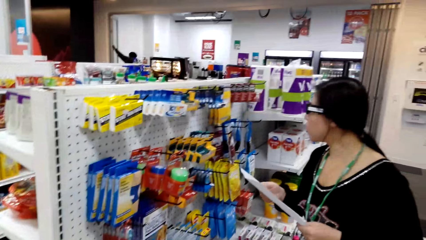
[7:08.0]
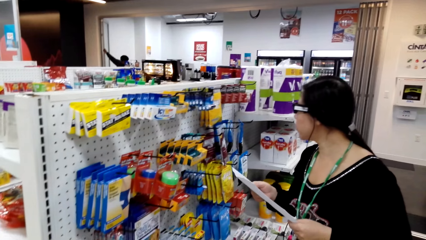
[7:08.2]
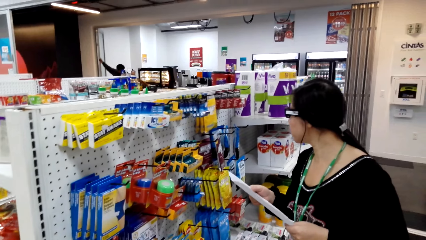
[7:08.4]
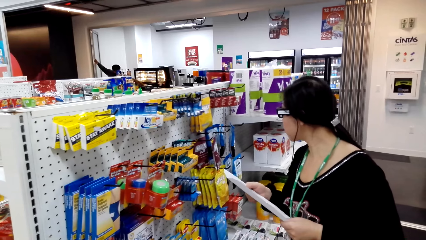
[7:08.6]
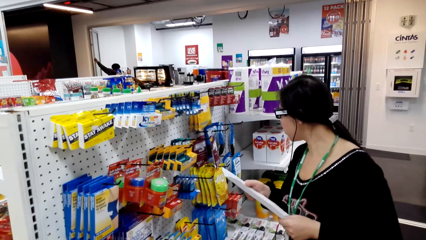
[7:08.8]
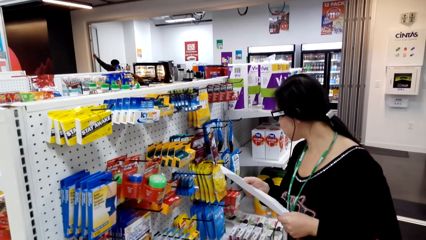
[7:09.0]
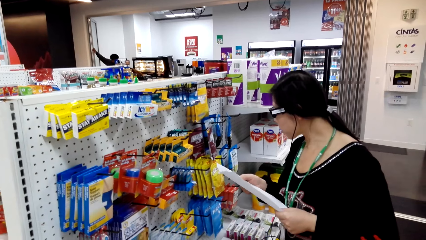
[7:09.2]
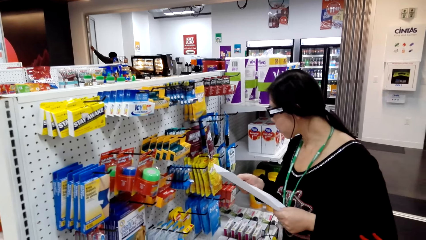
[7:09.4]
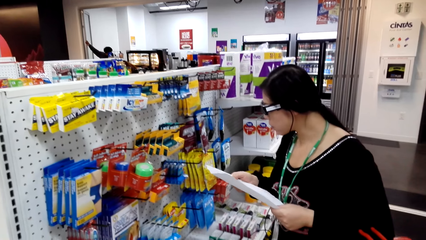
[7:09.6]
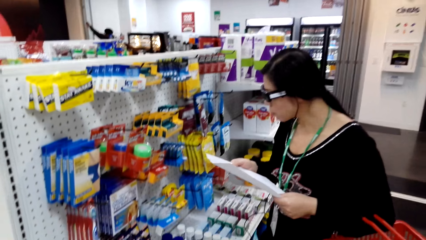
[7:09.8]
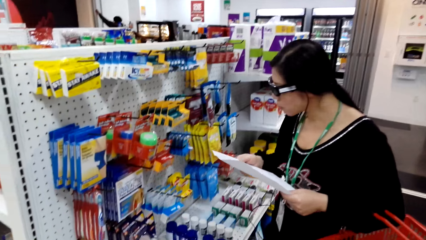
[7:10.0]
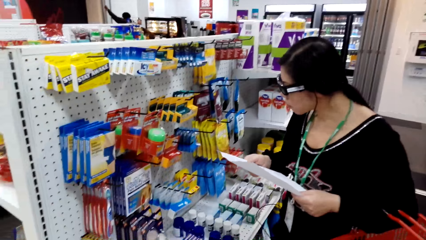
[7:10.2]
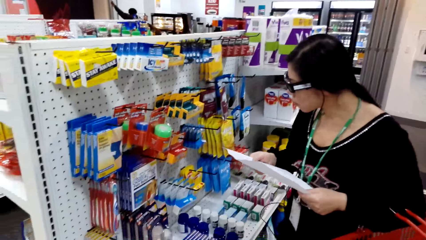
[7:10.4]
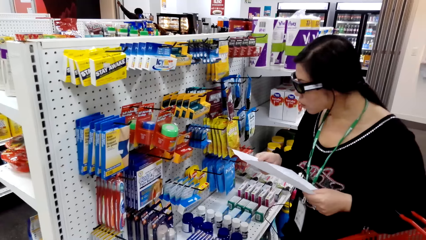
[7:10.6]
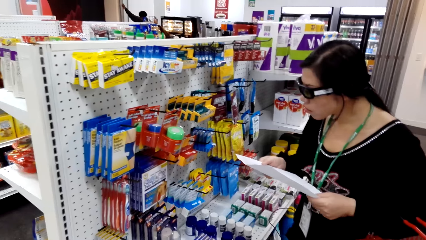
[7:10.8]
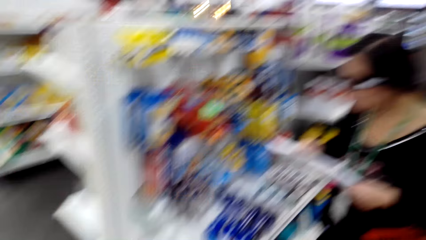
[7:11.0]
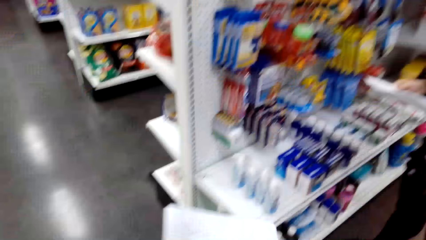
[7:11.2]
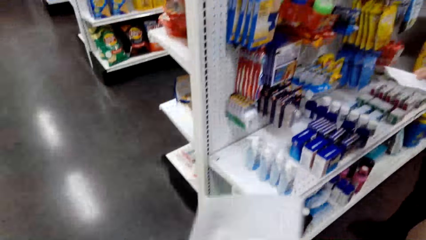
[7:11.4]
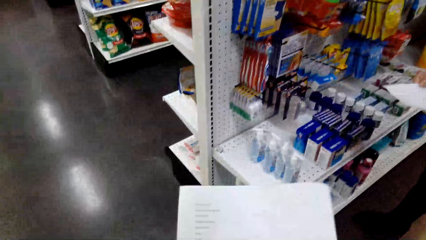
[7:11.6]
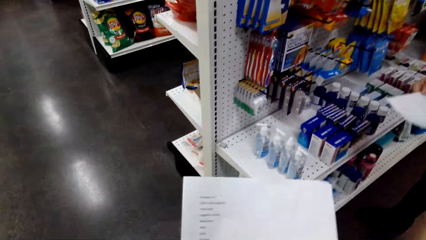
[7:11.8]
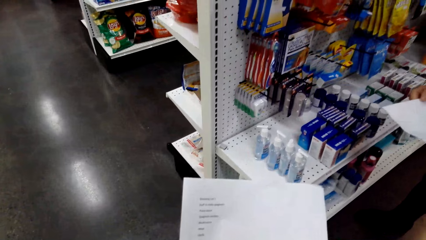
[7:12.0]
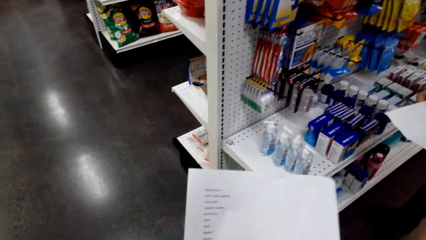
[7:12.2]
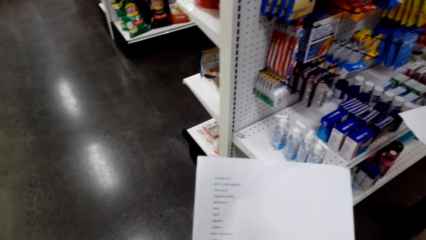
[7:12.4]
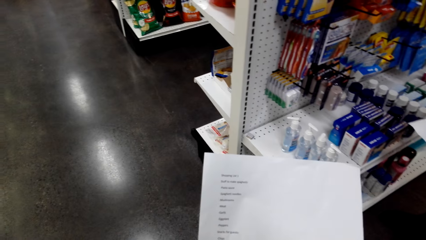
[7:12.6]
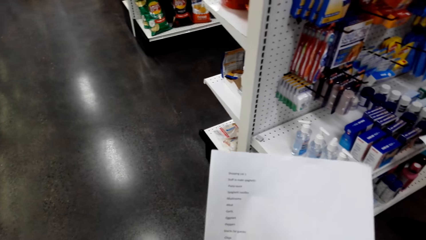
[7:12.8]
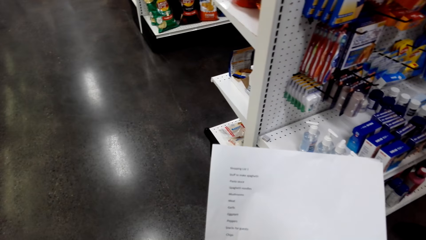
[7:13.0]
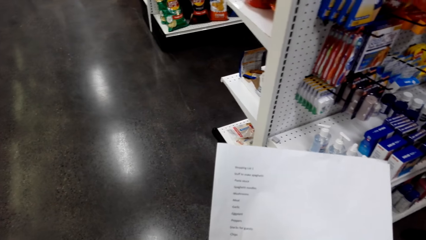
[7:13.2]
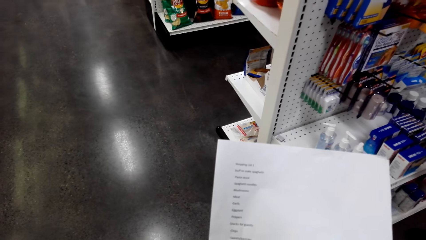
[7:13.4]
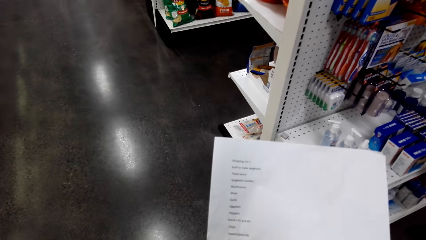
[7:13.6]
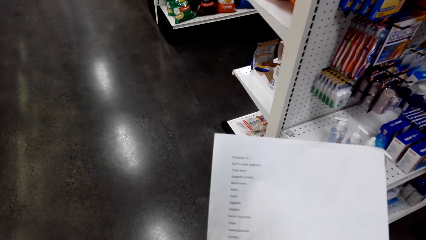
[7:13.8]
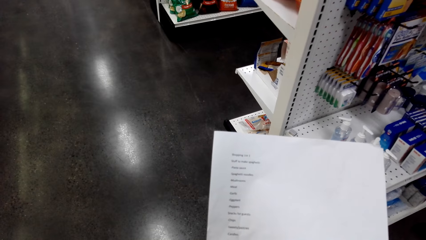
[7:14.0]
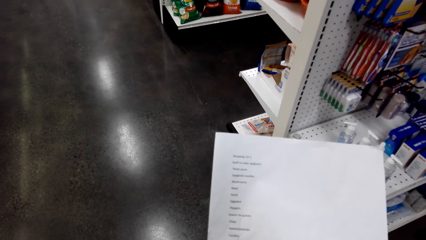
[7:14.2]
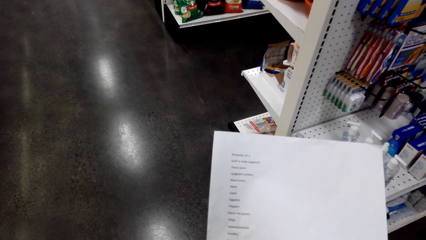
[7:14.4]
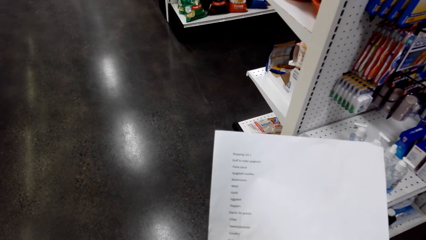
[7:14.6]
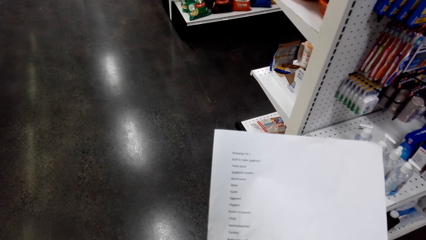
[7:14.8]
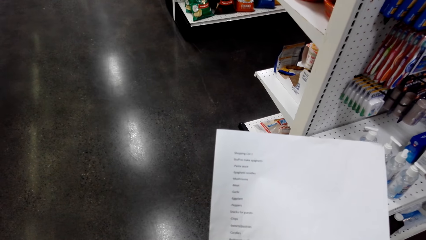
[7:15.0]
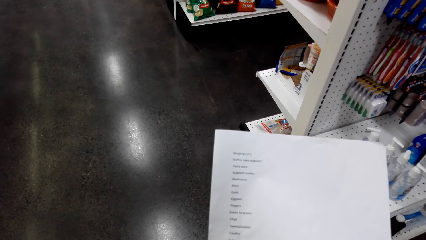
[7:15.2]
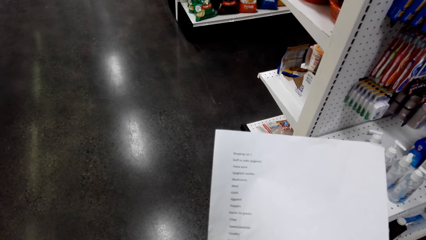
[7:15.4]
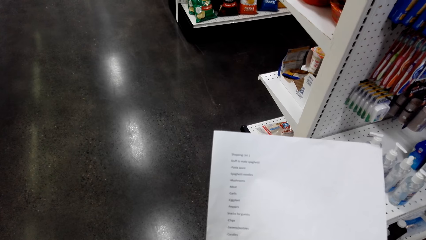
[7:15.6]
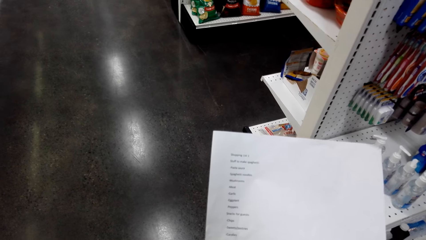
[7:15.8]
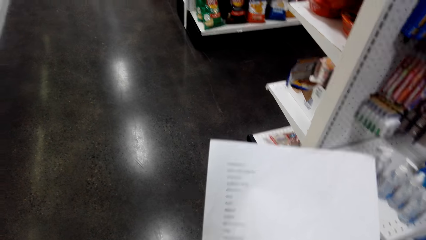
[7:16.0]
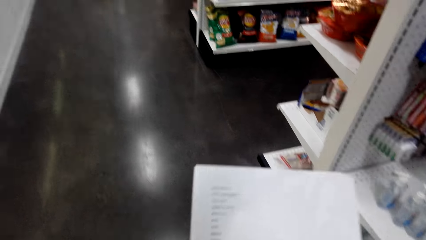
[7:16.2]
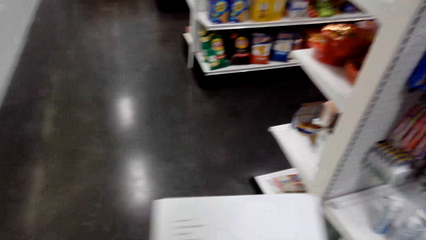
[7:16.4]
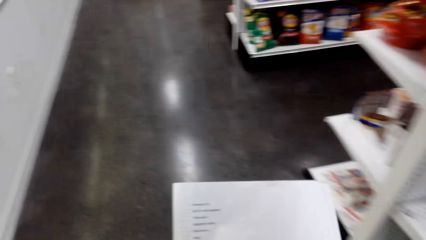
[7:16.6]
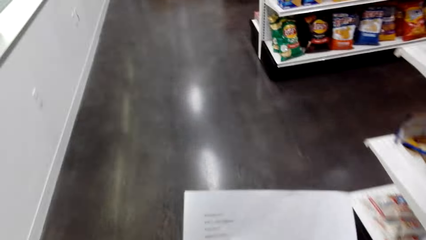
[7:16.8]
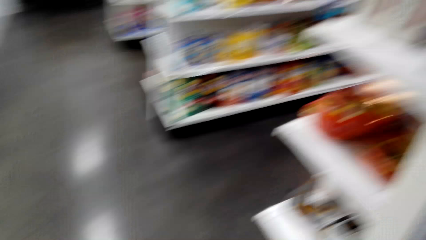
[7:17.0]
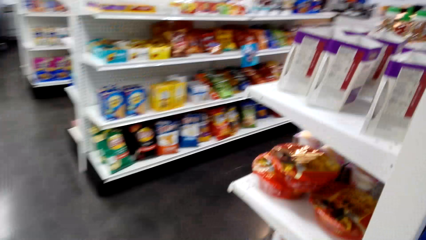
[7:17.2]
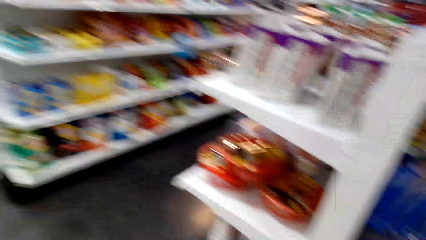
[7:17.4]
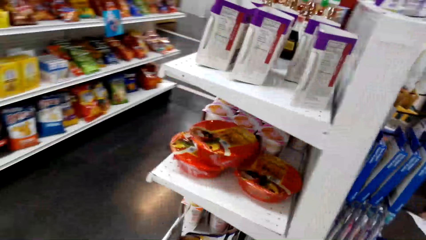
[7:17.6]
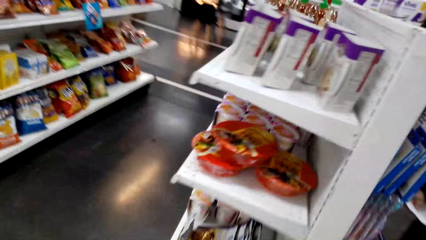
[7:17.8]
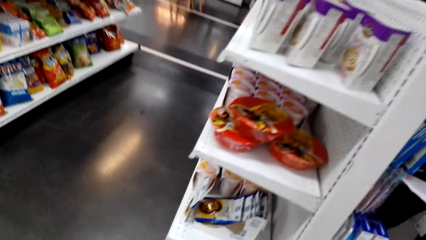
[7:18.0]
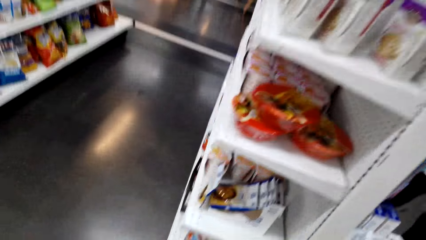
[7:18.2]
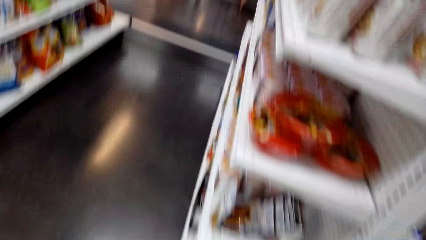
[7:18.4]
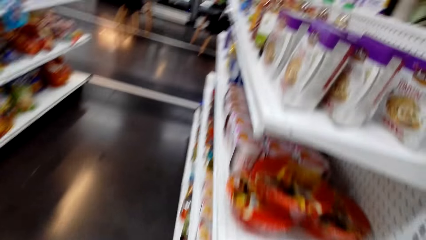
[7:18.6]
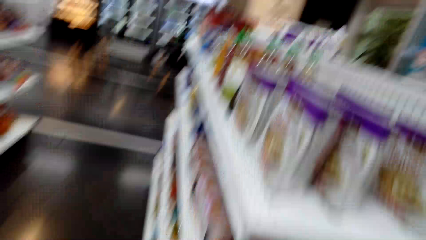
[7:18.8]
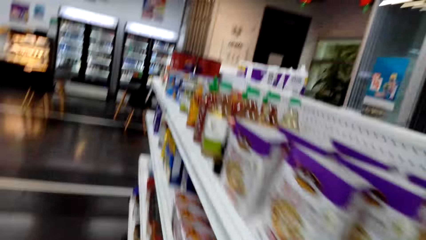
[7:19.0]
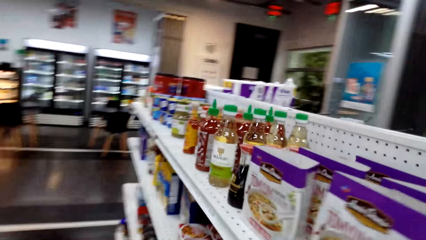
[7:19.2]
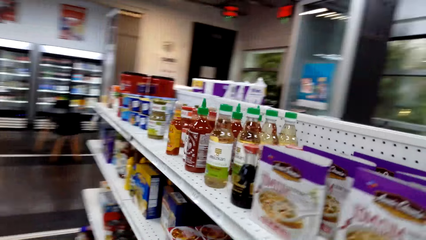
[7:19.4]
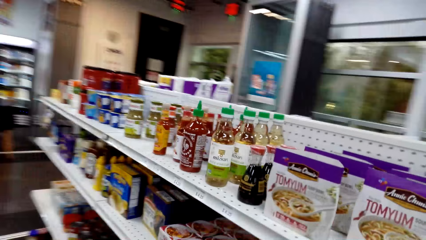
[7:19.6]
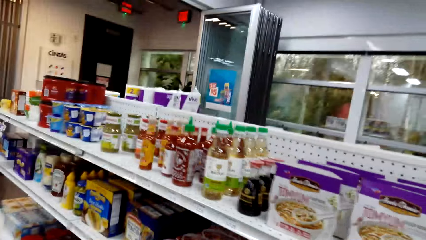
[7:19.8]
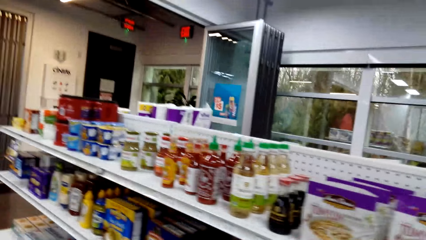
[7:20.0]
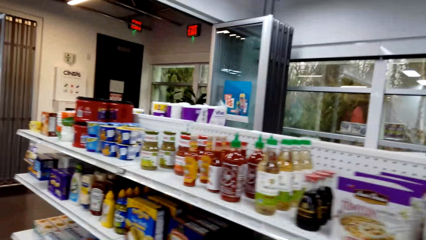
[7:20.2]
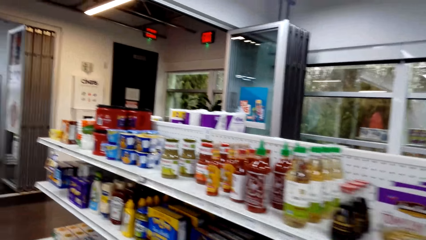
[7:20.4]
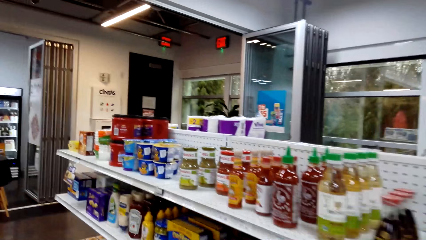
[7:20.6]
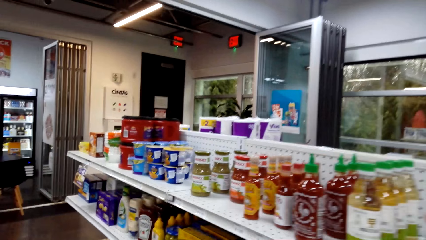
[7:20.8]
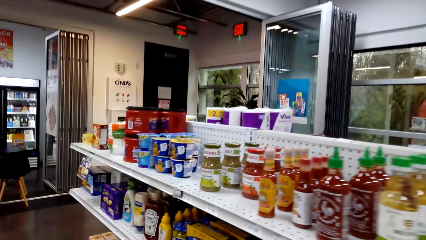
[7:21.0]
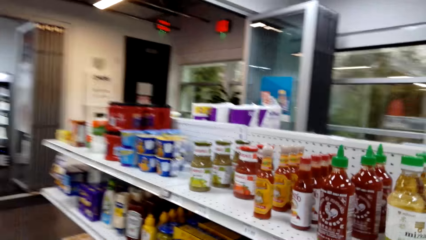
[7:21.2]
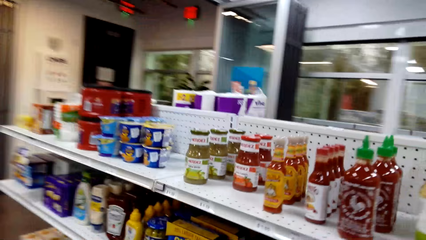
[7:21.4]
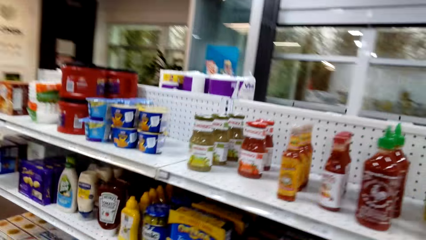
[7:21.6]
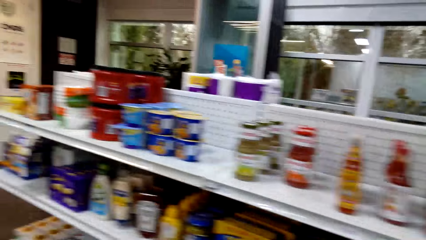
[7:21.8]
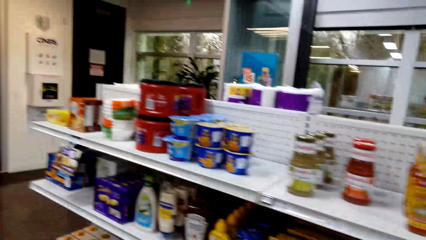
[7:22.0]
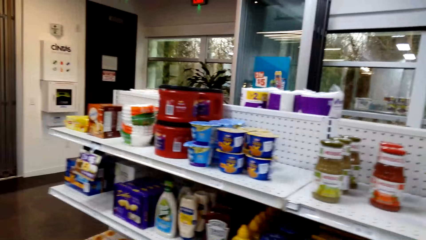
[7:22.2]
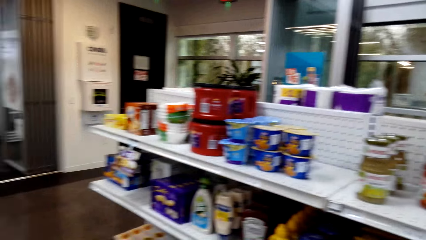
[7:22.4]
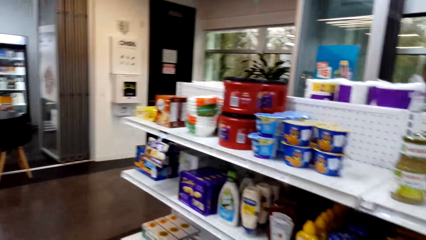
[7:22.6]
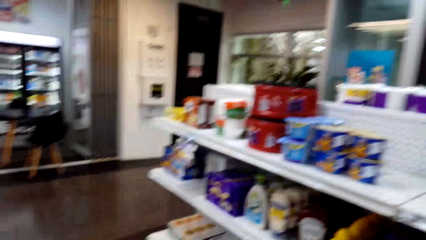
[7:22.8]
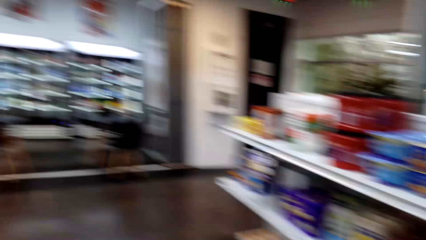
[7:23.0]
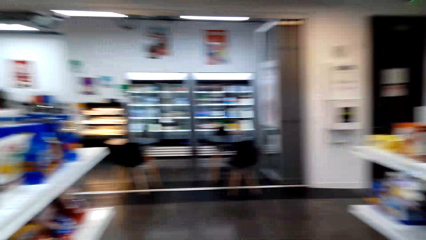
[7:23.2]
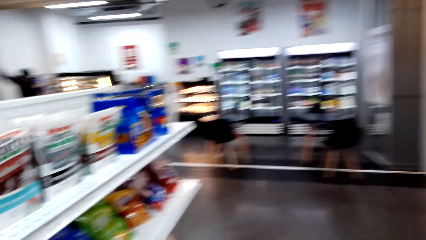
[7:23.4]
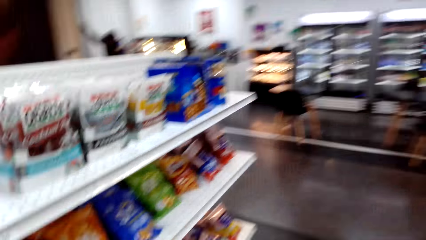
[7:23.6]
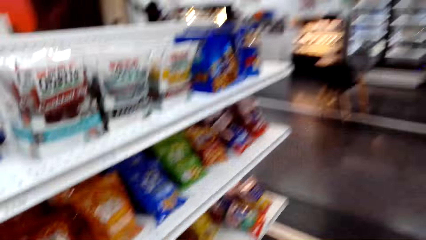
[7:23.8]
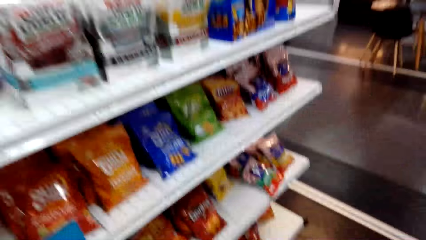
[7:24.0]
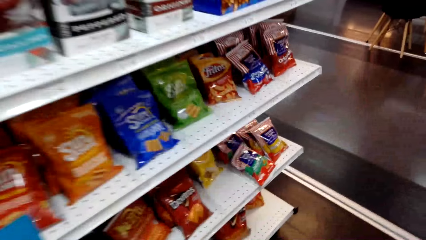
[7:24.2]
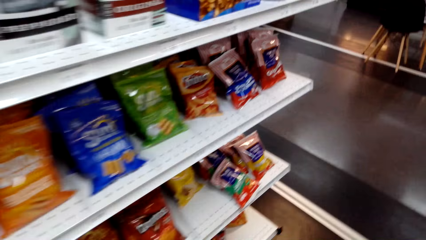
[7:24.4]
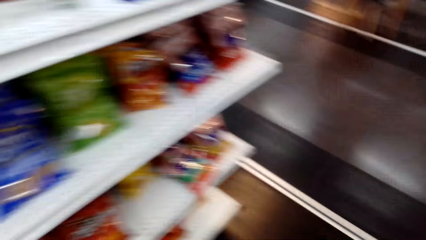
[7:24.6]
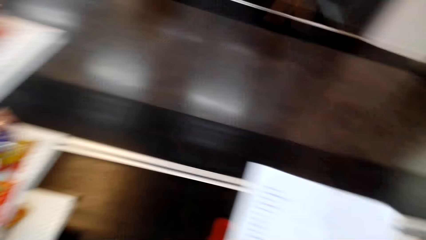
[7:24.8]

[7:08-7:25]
A man holds a paper. The camera wearer turns to the side. They hold a paper. They read the paper. They walk around. They turn around. They turn to the side. They walk along the shelves.
